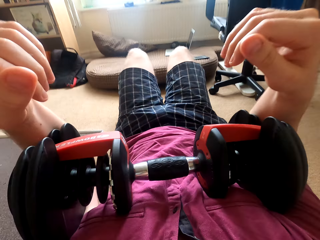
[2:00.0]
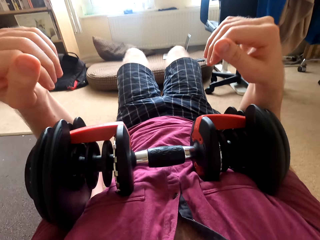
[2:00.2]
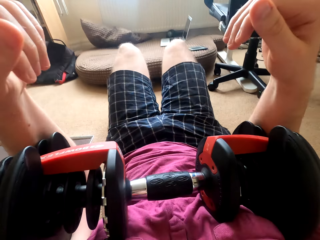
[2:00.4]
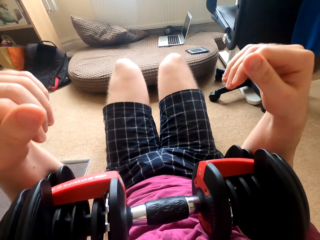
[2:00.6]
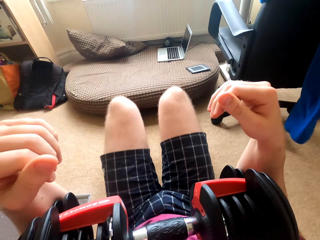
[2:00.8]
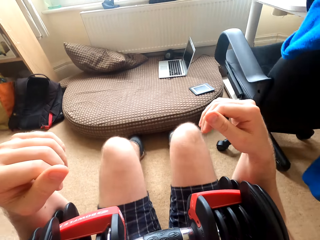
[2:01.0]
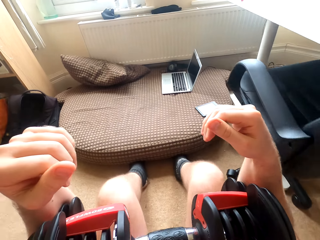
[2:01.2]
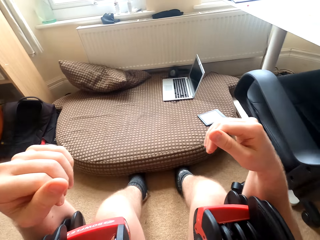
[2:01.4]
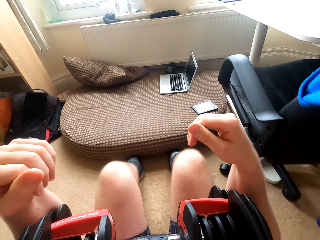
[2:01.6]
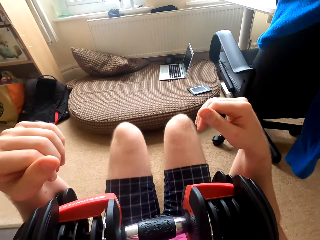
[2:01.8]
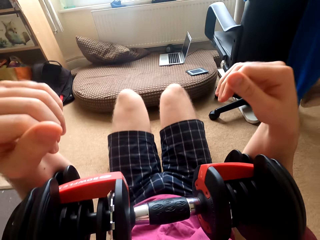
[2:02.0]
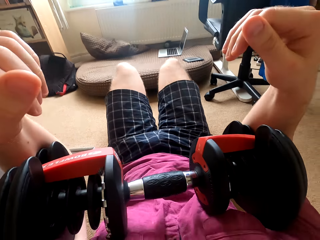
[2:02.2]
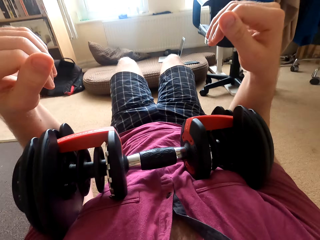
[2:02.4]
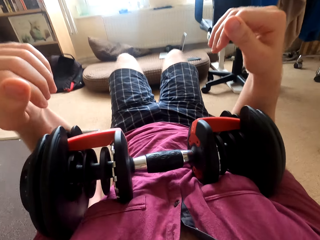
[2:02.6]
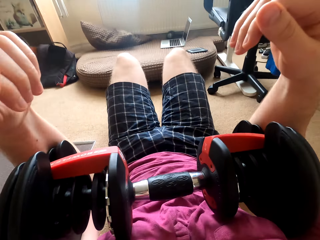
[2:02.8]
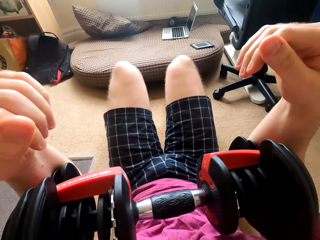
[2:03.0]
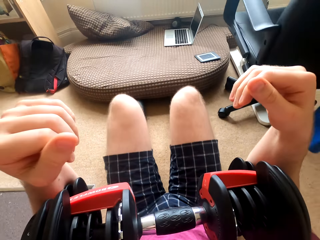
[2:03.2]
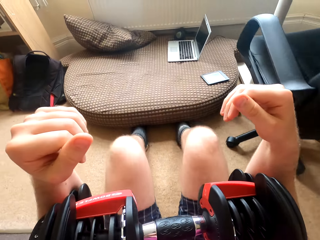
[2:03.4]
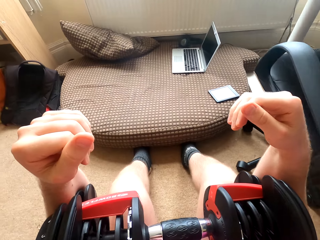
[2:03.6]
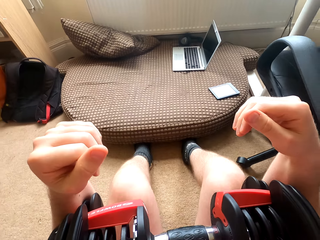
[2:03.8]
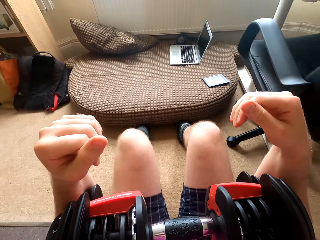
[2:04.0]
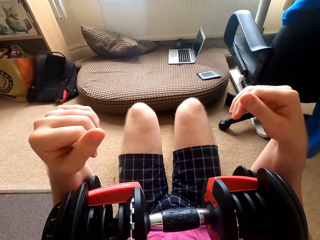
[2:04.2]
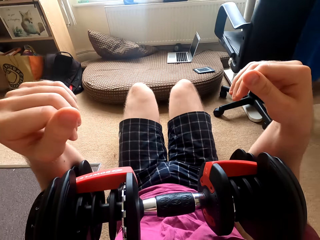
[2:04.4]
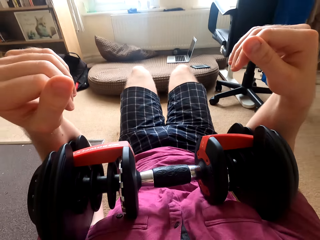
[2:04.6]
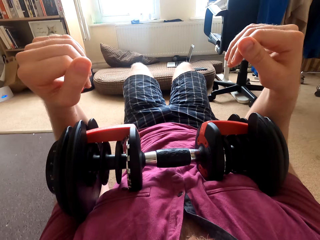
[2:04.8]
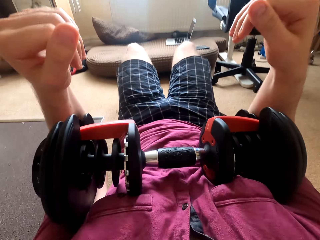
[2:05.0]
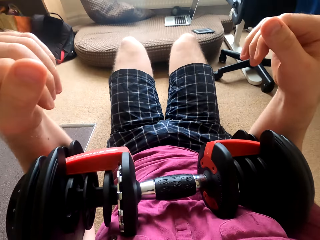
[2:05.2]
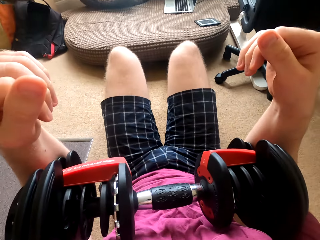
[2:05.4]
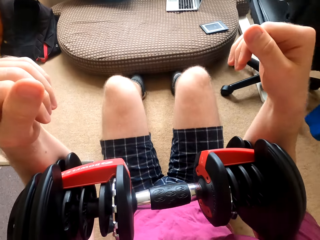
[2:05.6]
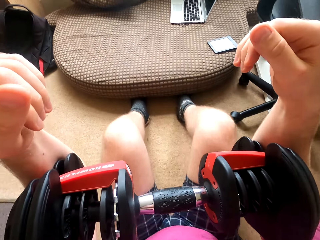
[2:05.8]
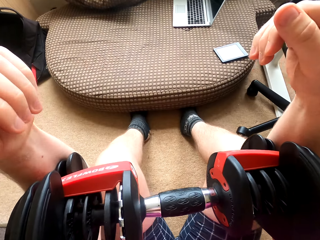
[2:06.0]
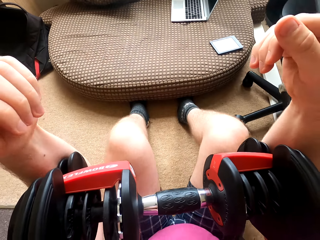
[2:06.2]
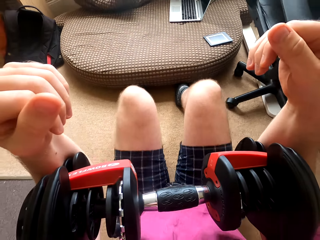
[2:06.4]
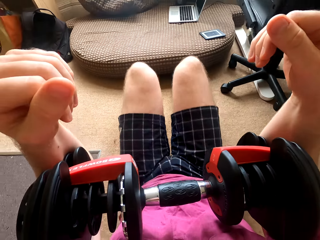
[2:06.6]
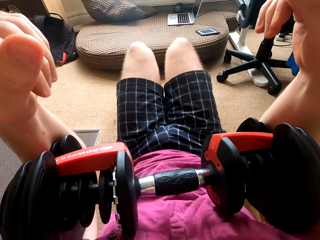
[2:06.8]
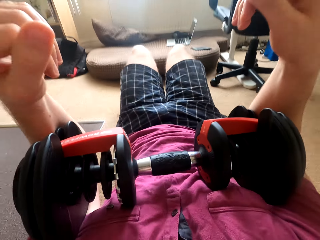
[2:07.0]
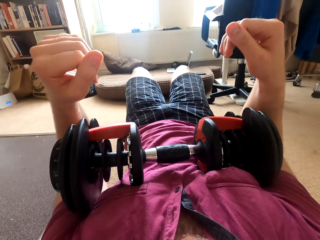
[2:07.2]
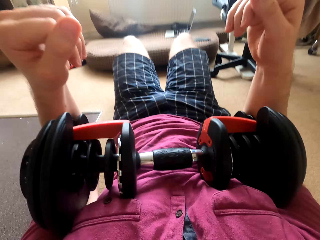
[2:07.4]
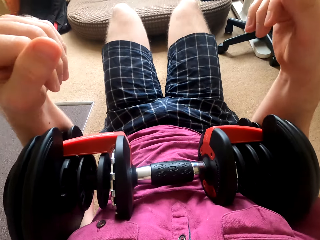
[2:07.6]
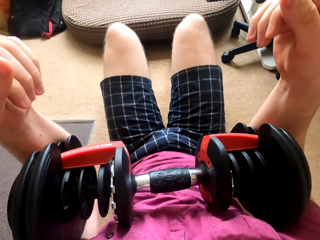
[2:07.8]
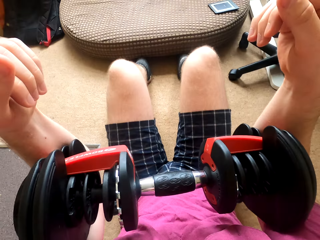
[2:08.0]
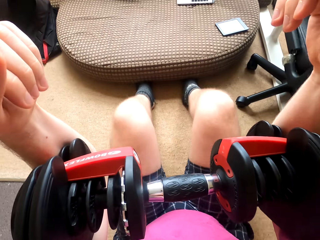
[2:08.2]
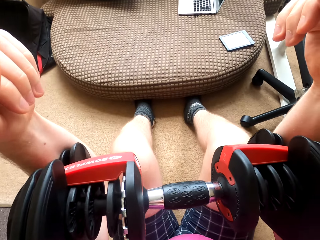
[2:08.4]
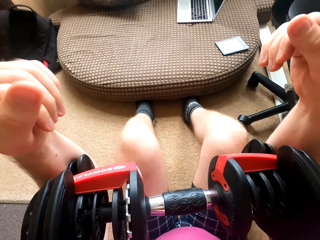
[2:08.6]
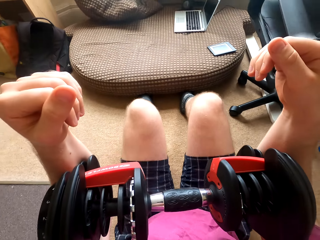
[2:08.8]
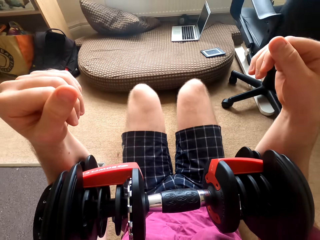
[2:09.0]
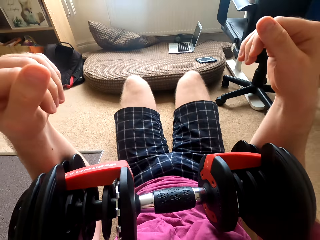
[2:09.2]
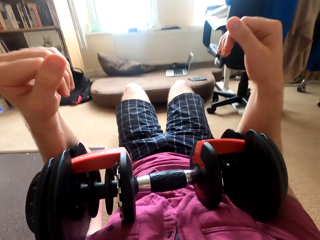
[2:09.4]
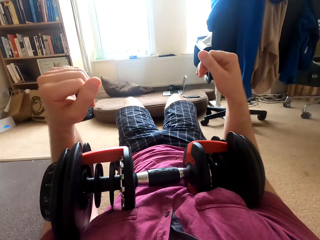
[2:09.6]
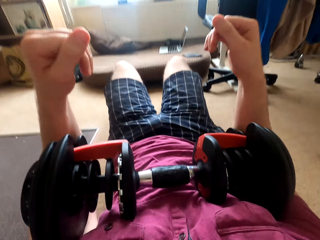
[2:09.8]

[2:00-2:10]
The camera wearer moves with a dumbbell from knees to chest.

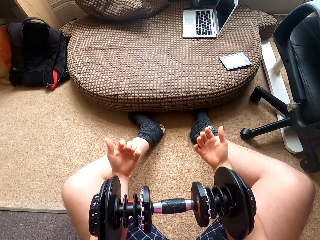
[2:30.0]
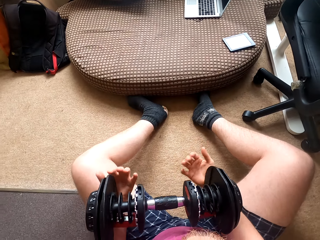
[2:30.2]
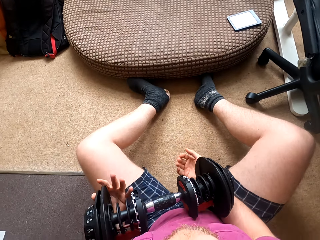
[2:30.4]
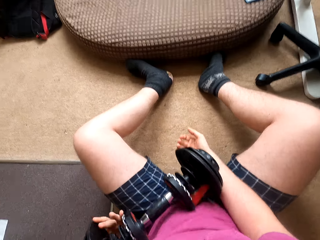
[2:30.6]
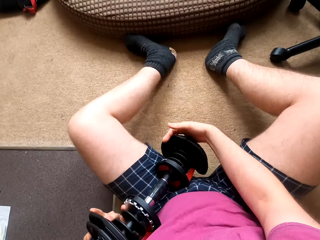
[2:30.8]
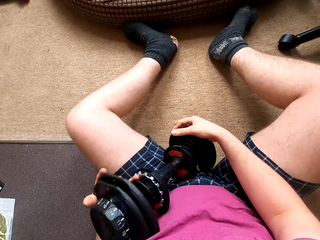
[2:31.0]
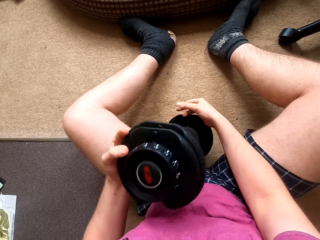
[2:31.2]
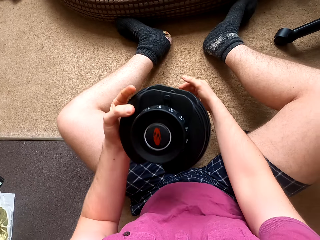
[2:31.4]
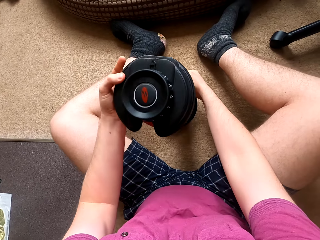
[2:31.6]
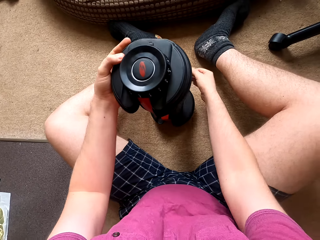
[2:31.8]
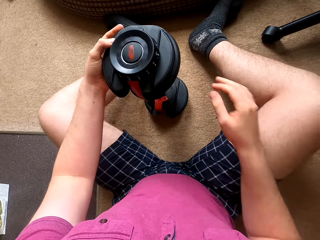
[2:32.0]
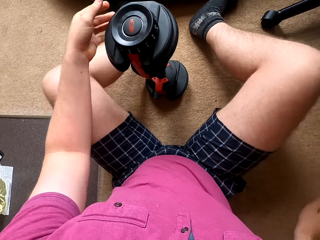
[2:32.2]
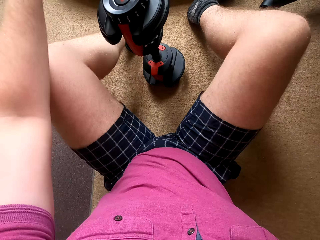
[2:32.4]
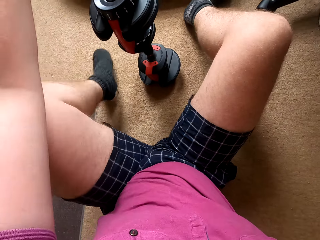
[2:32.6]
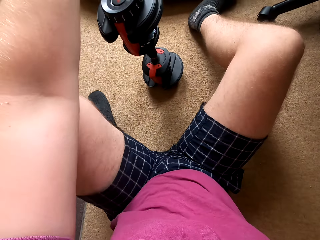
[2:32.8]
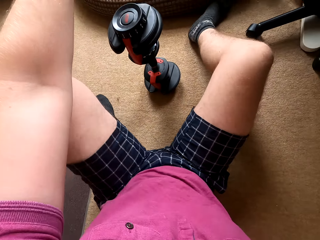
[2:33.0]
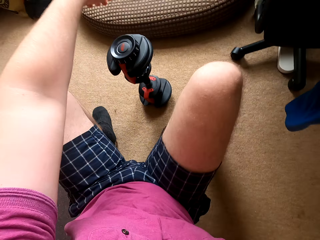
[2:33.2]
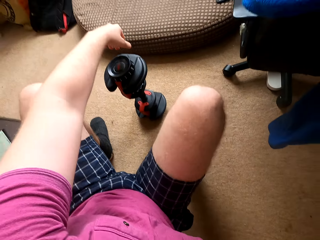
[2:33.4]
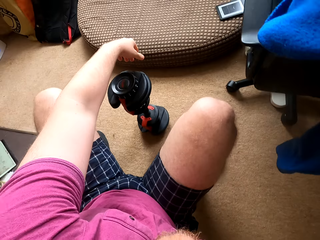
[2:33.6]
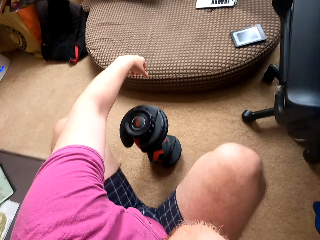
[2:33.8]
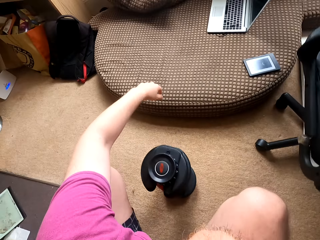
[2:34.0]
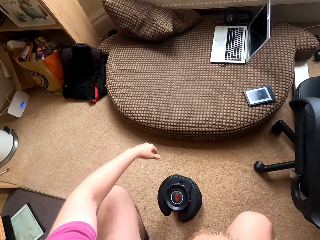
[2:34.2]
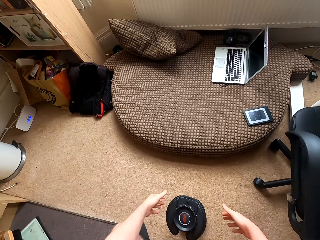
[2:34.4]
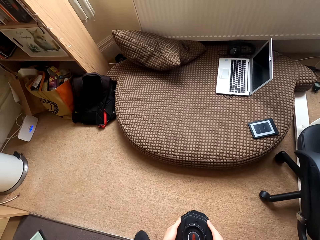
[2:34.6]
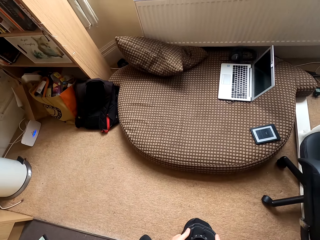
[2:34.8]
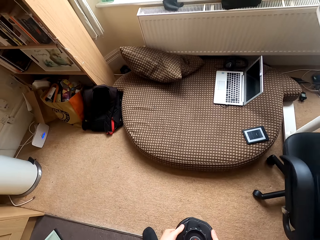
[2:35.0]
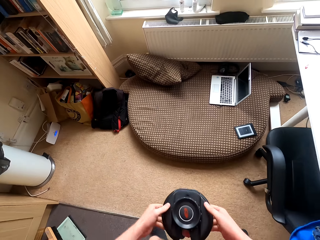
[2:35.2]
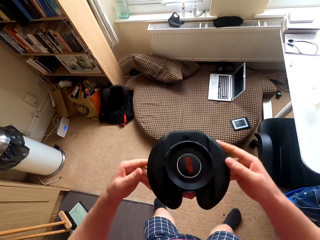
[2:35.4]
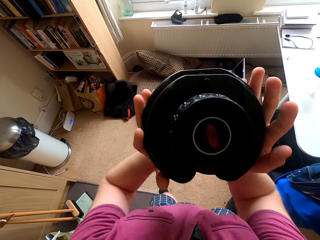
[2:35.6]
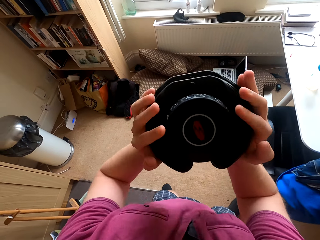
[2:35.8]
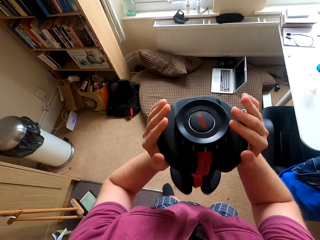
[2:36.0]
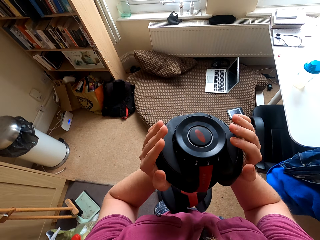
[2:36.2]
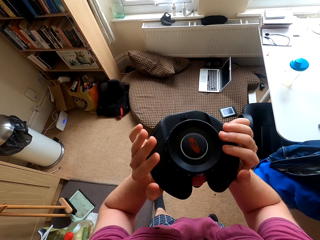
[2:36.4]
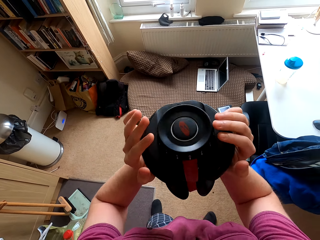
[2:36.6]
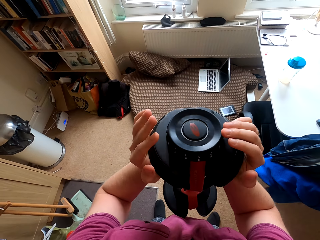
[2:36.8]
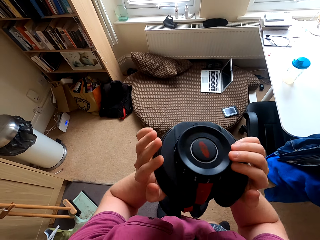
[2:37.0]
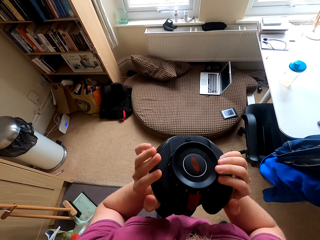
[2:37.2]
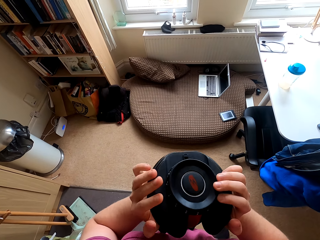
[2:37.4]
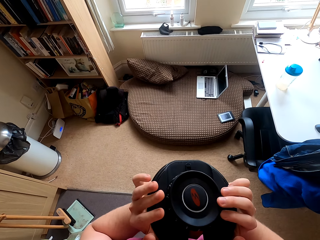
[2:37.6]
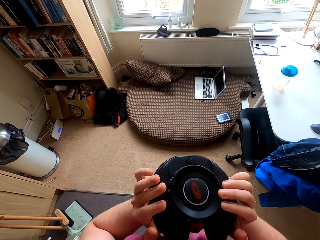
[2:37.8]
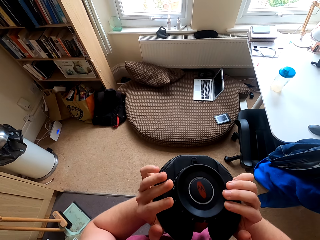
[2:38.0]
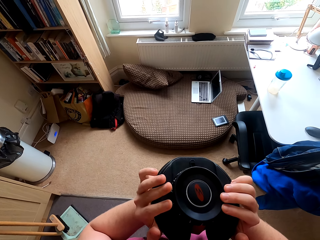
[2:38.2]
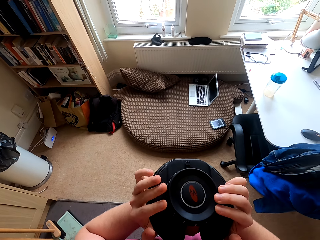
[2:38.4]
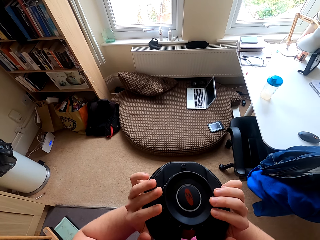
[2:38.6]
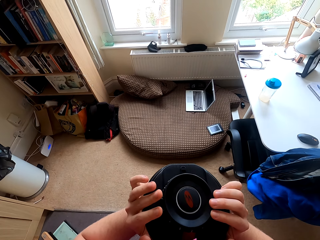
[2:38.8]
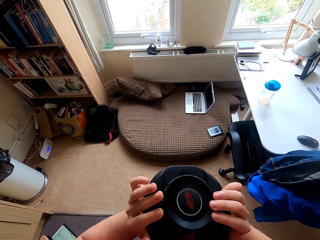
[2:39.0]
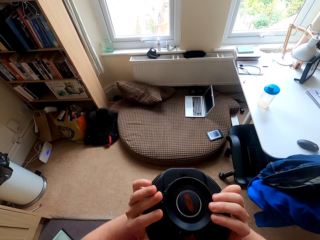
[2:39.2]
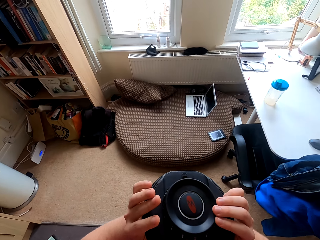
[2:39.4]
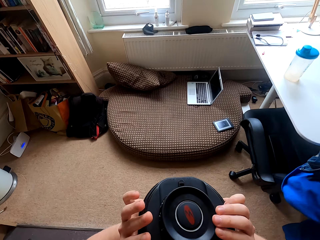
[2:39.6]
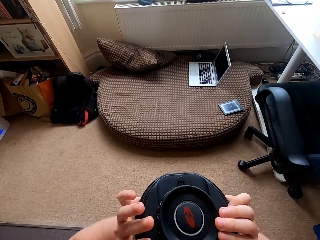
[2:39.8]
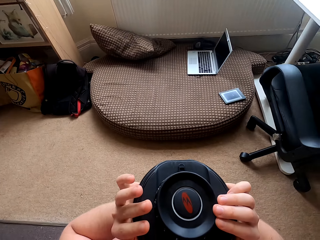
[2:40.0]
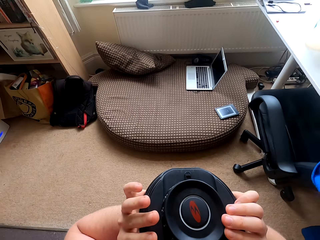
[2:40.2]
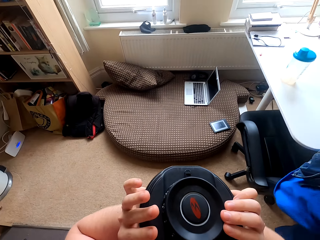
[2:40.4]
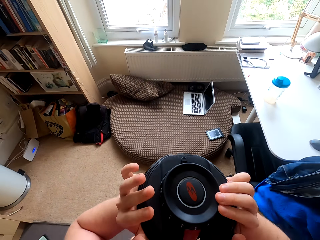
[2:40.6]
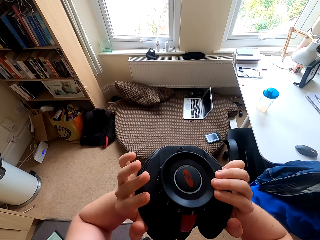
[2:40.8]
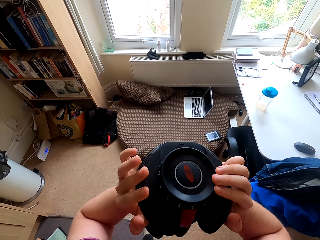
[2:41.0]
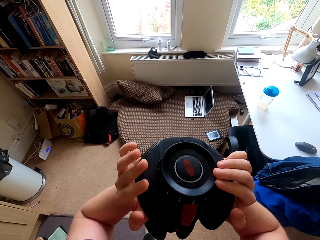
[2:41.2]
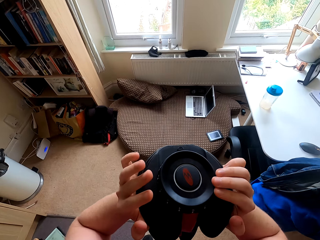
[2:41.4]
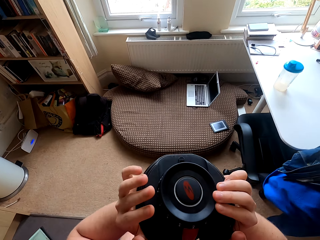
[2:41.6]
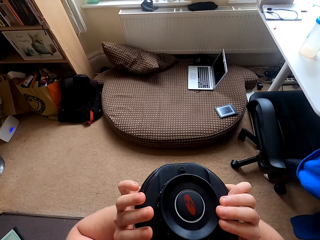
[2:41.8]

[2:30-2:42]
The camera wearer puts the dumbbells on the floor or carpet. They stand from the ground, pick the dumbbell from the floor, and lift the dumbbell on the carpet.
